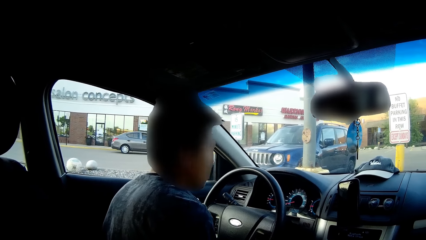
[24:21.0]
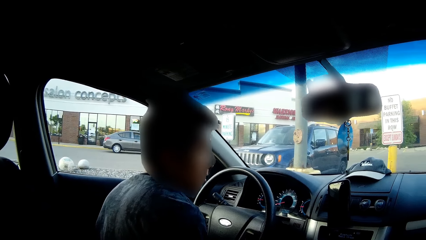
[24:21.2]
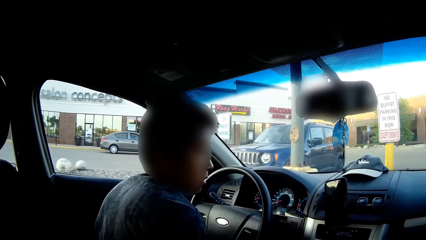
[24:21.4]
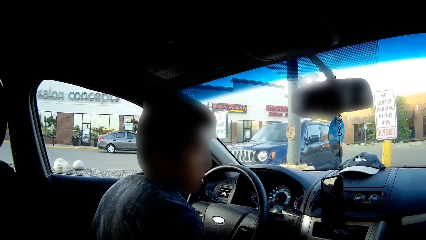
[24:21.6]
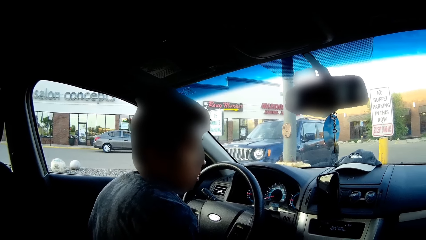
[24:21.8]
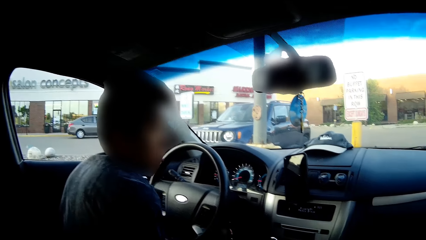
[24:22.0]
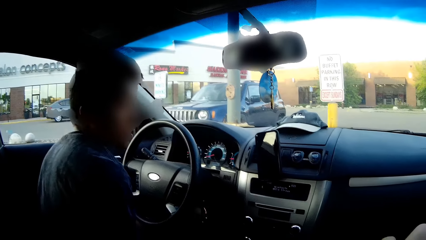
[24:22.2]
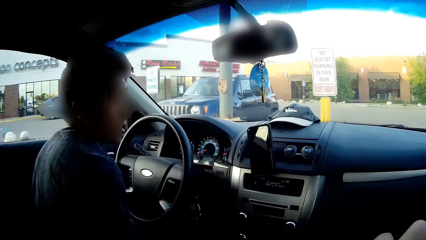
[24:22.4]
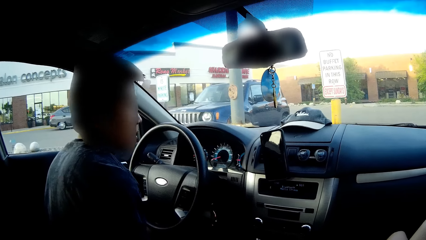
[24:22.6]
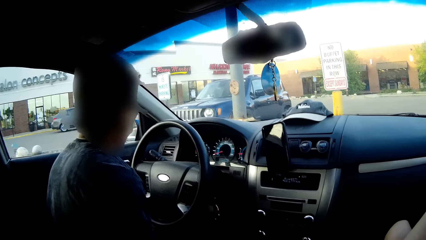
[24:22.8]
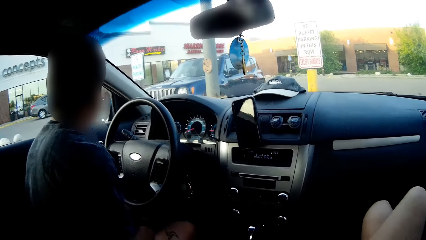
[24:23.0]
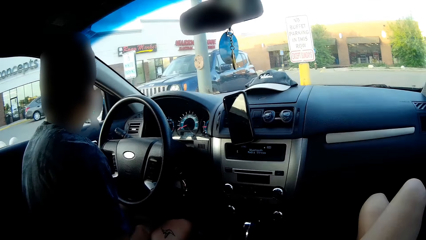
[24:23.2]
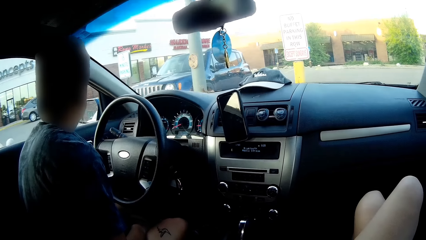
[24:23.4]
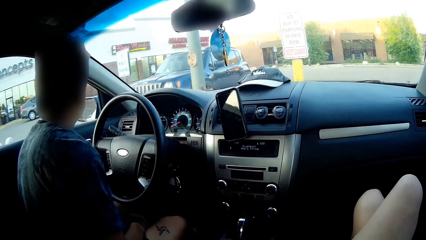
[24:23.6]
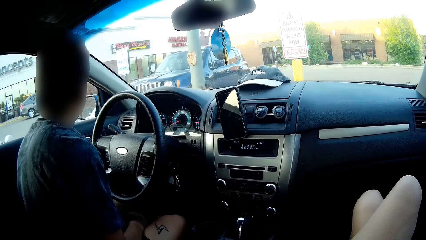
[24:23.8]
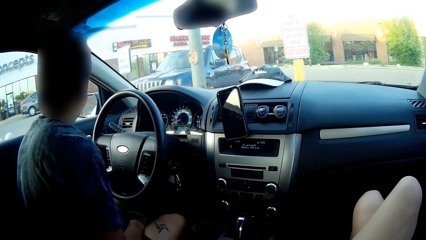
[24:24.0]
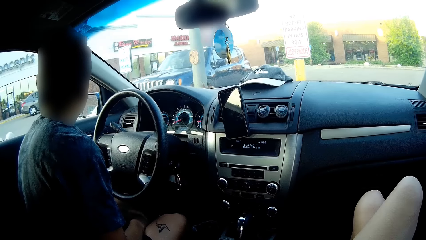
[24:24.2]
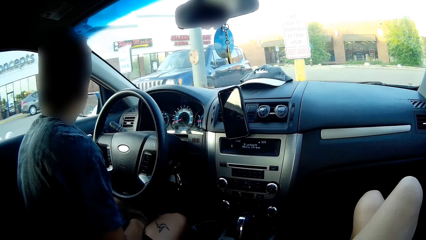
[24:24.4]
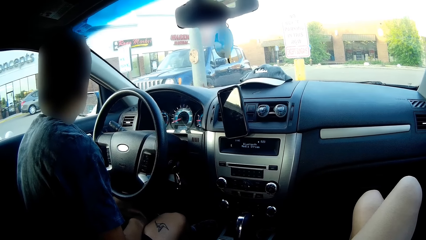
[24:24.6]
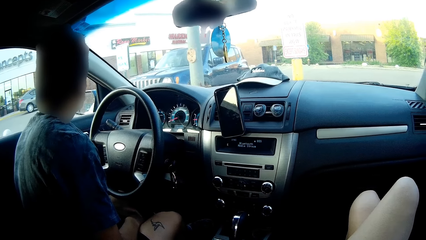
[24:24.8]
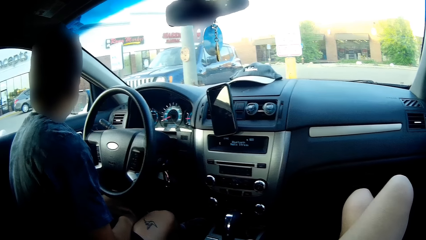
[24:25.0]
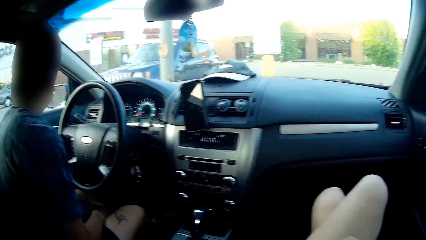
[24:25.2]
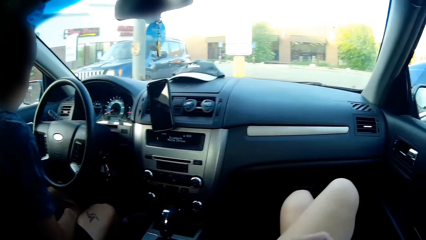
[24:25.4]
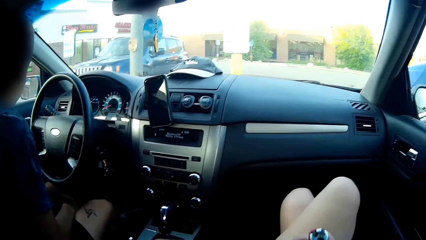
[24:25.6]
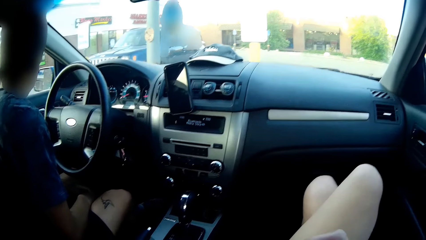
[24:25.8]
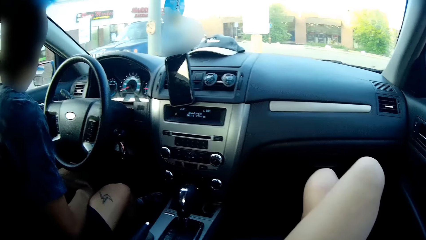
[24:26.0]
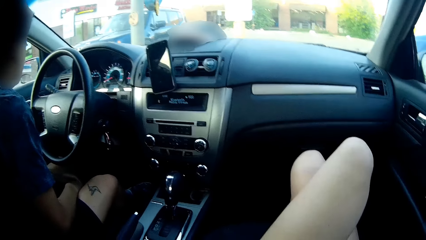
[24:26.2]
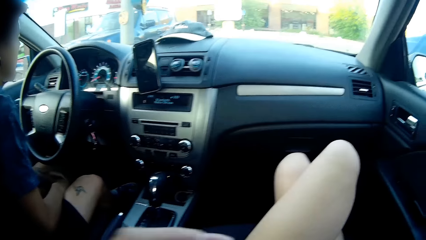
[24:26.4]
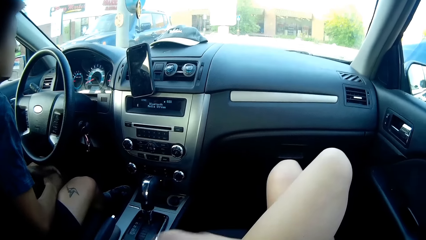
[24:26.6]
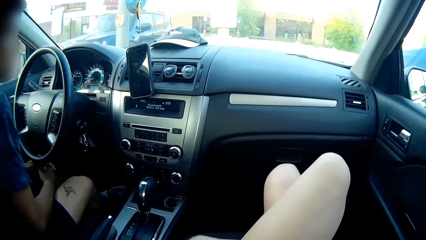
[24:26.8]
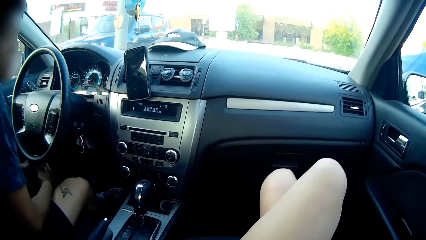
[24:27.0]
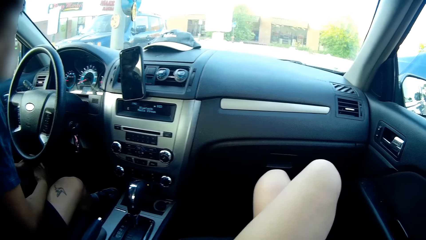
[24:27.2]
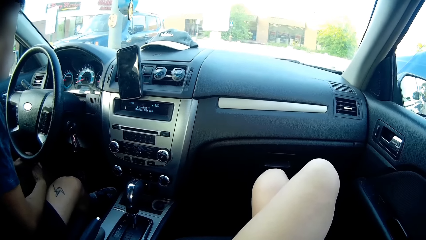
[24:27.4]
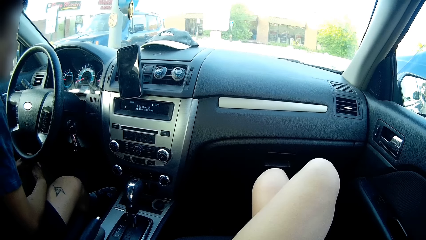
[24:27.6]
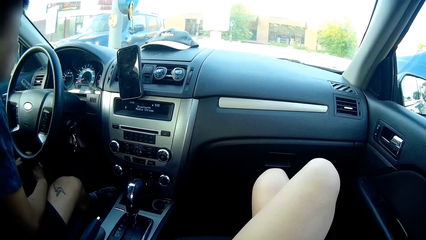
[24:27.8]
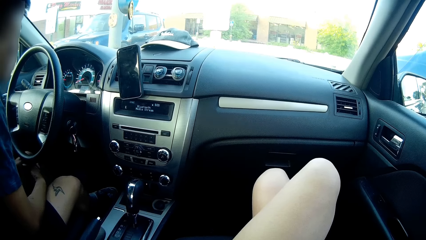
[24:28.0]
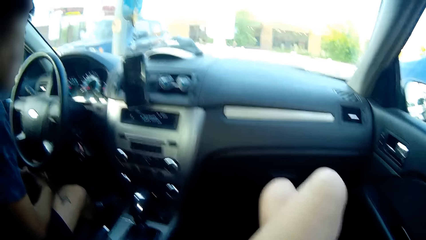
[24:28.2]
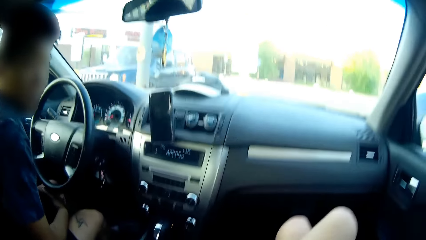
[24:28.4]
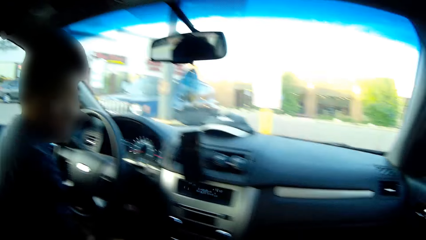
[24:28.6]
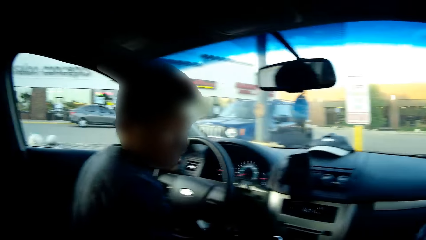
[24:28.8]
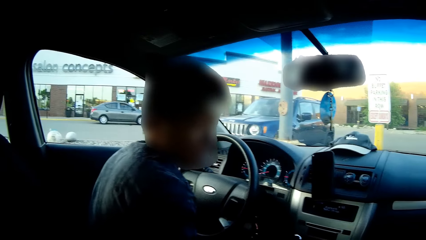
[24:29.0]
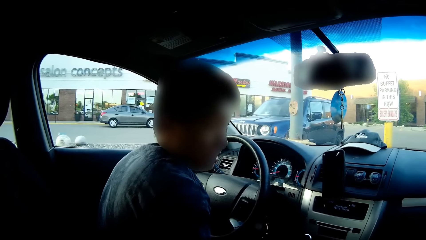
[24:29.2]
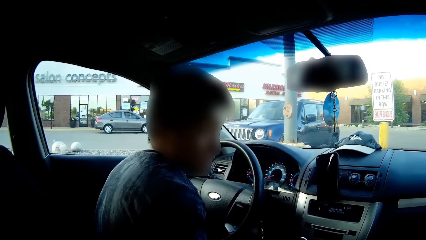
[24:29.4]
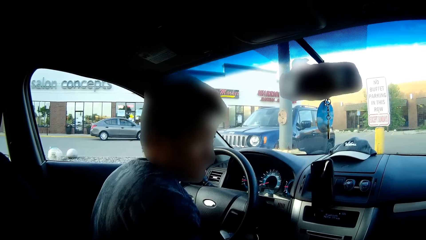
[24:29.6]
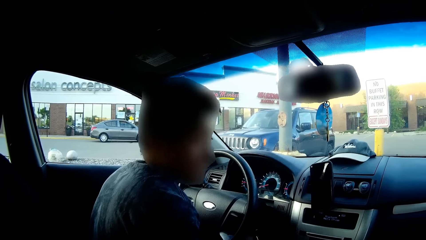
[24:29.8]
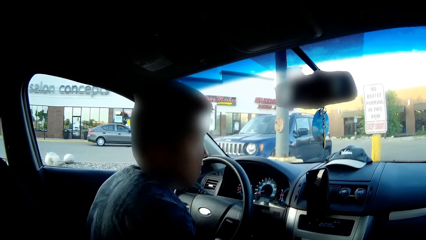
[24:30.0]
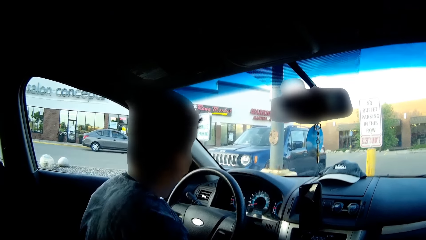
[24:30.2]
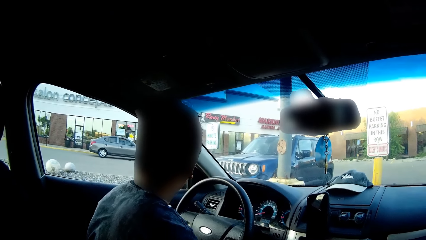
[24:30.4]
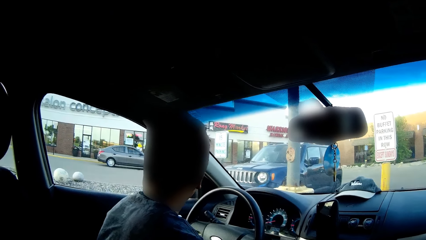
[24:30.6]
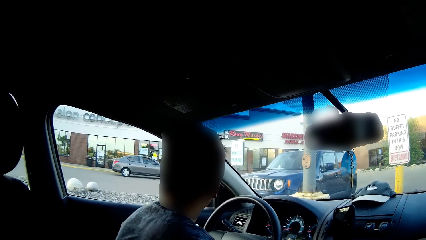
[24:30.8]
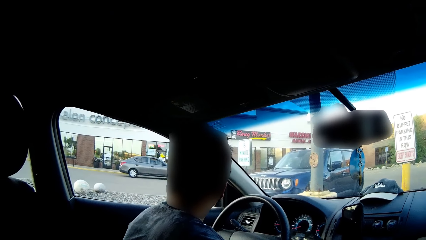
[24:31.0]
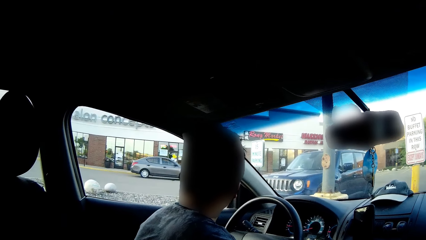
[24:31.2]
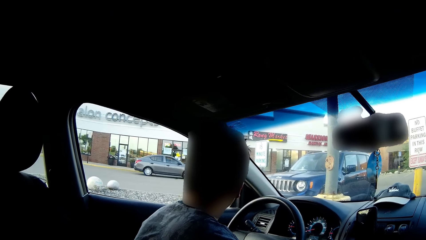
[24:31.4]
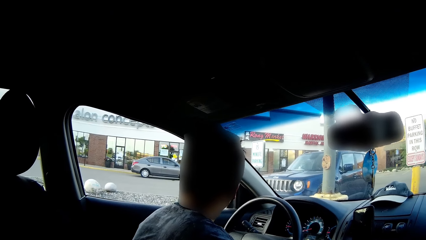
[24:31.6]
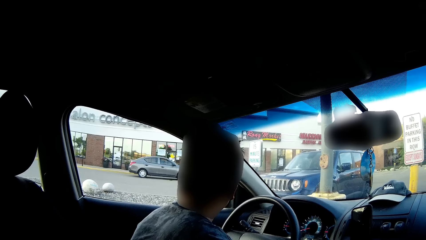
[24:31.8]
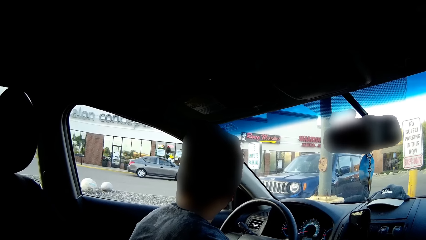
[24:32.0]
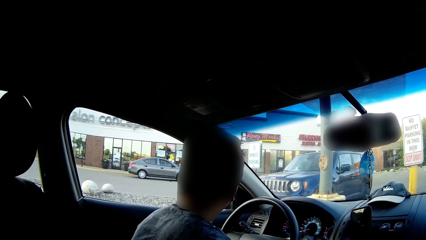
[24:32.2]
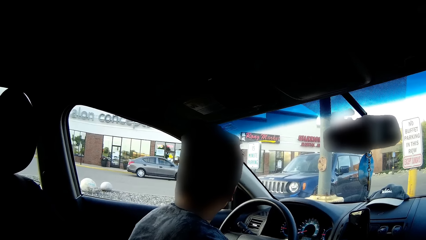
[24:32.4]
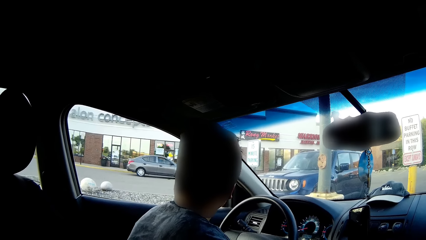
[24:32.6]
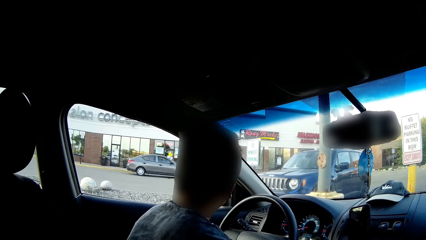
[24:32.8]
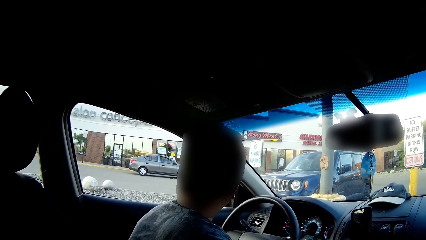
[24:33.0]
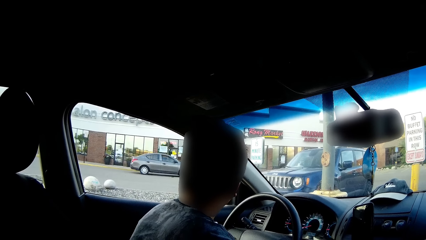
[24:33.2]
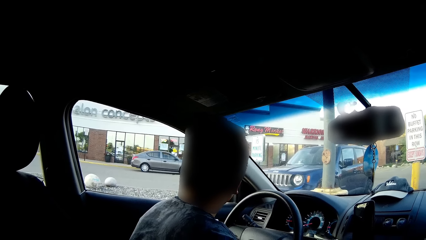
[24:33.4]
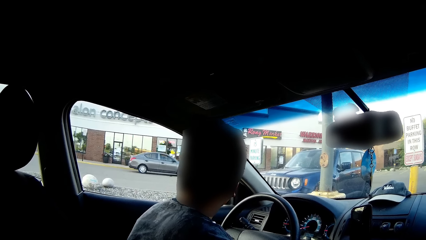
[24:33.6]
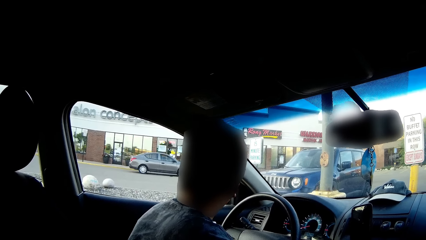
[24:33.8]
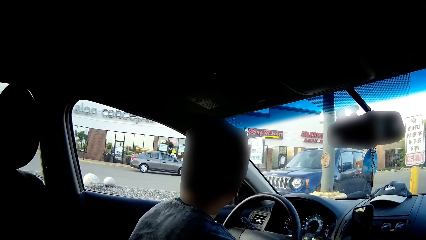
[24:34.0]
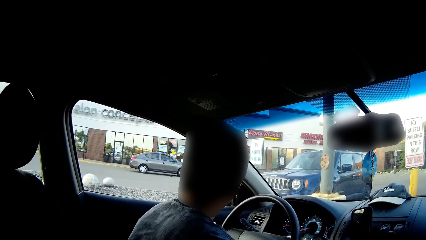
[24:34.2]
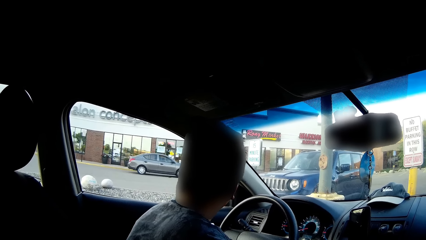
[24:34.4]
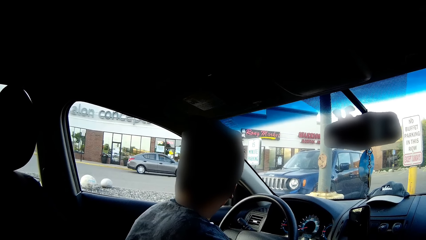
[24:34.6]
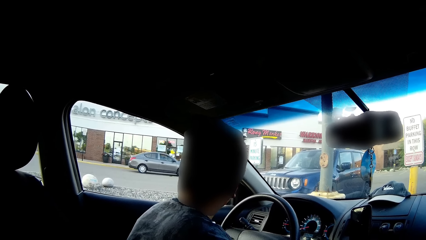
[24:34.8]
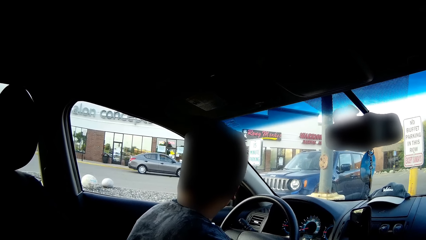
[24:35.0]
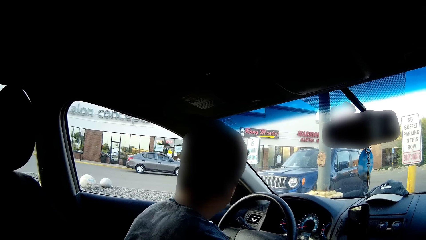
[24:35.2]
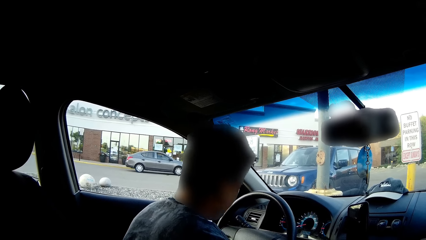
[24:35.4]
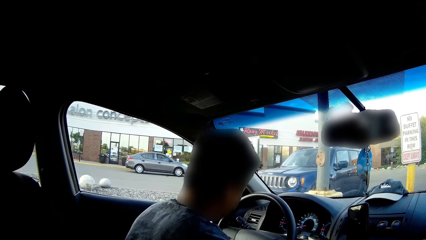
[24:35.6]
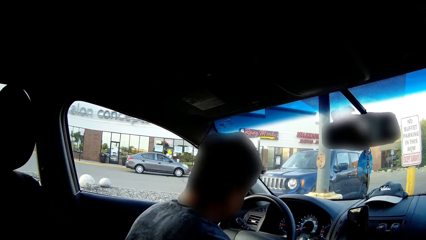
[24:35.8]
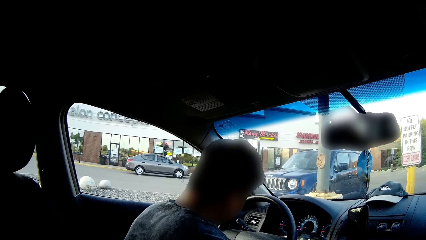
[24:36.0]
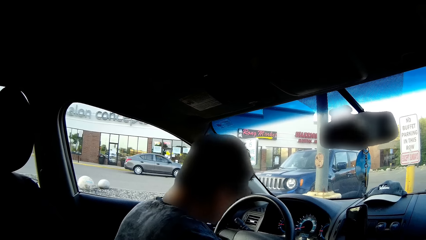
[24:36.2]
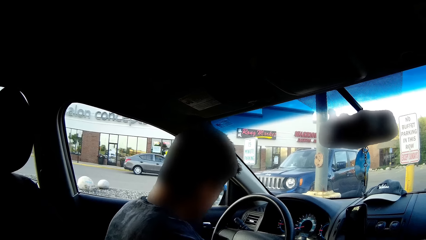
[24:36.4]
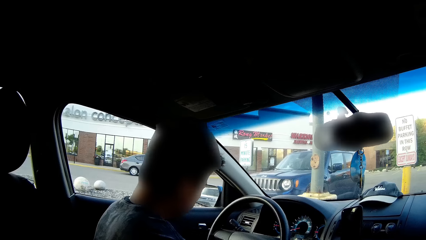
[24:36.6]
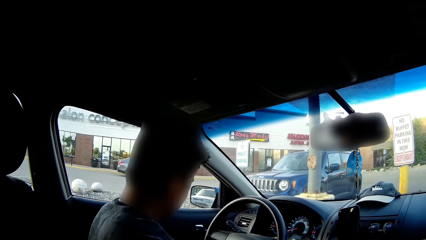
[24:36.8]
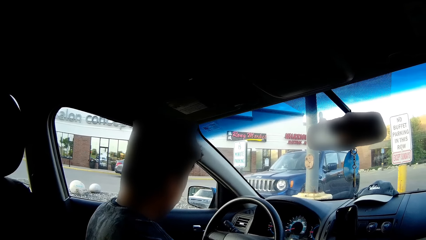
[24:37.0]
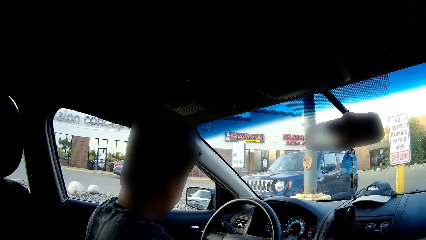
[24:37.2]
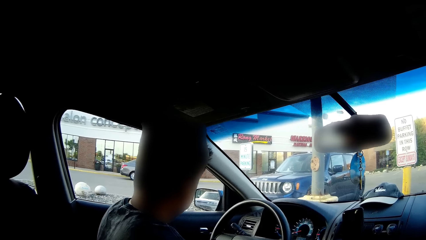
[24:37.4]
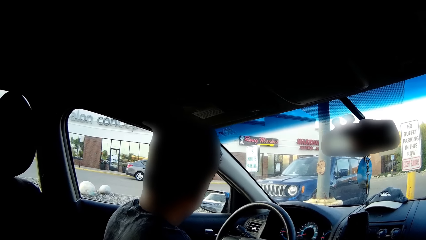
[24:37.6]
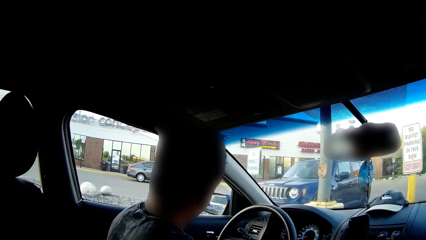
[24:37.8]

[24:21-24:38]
The person looks around. The camera wearer holds a lighter in her right hand. She looks at the person.
